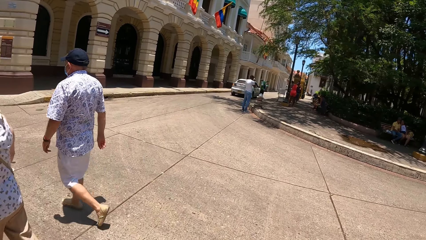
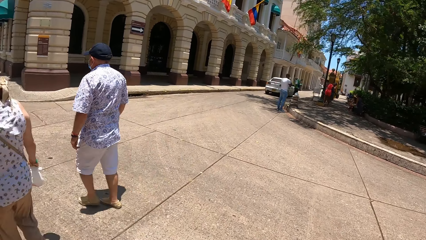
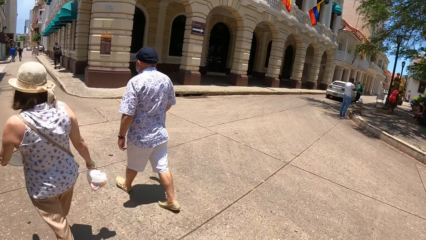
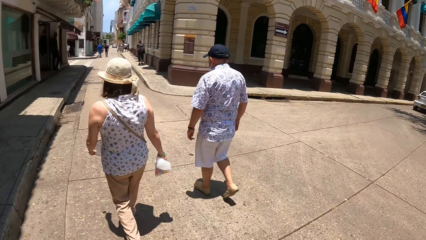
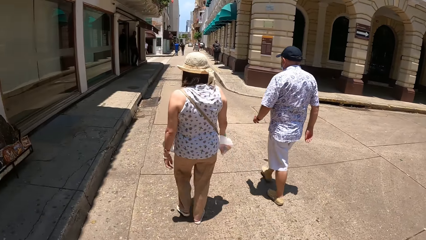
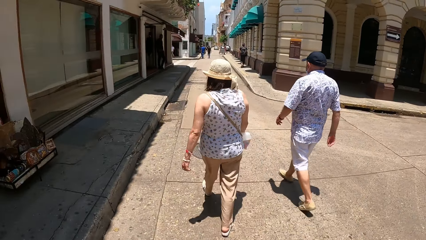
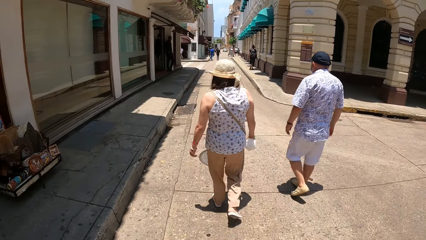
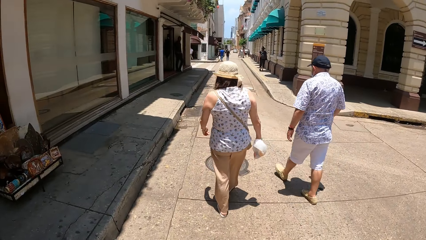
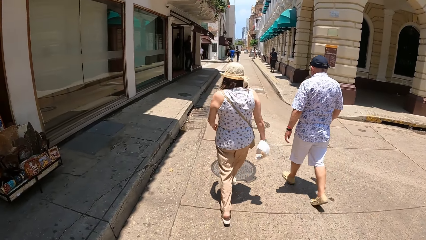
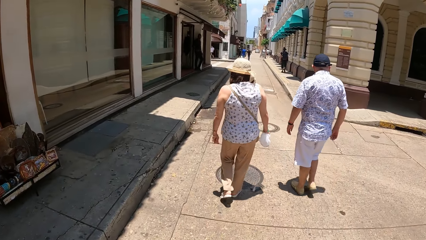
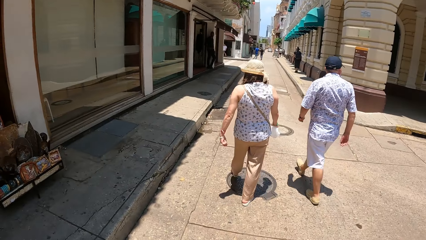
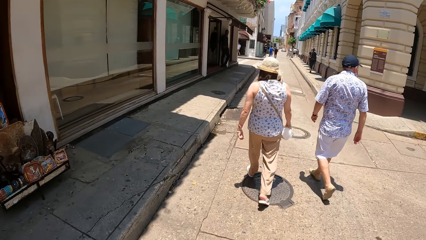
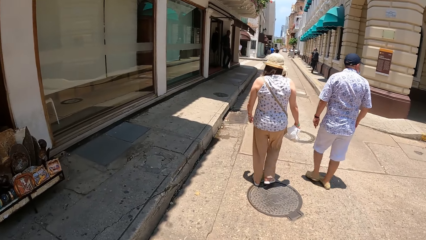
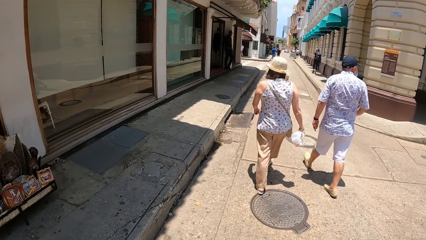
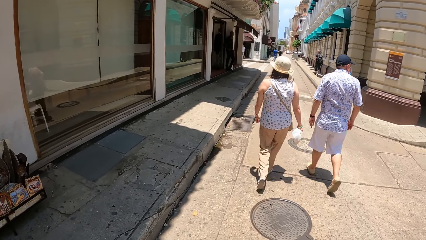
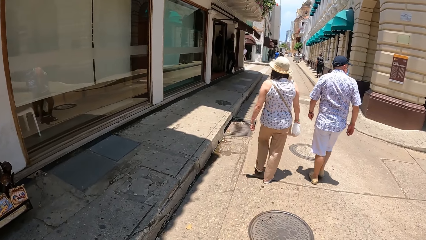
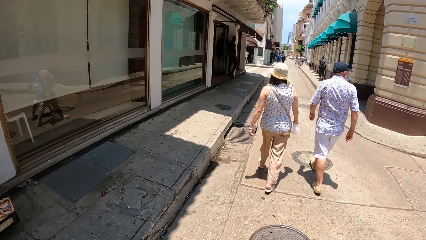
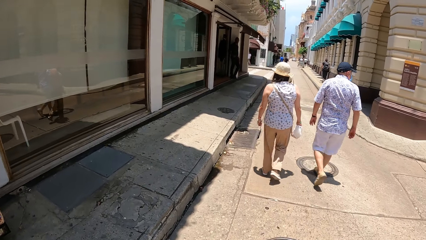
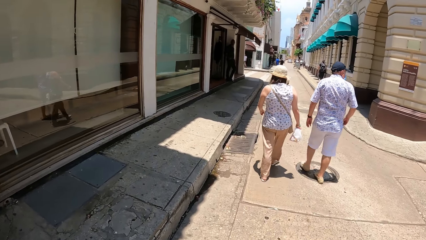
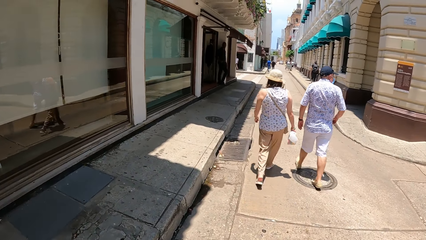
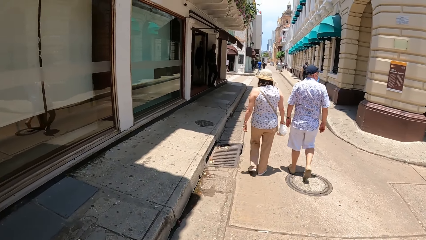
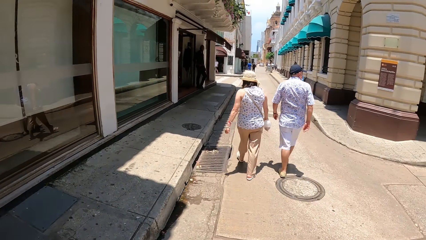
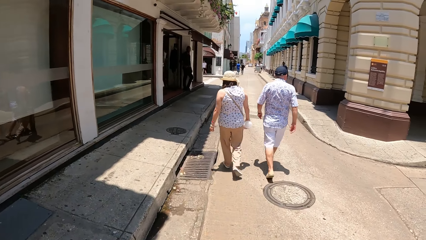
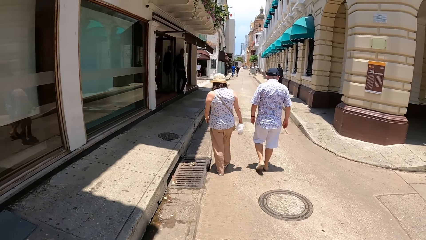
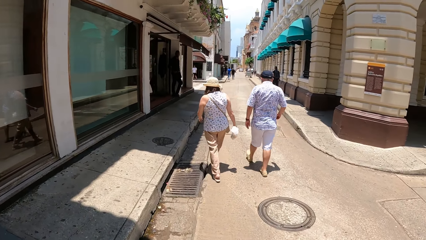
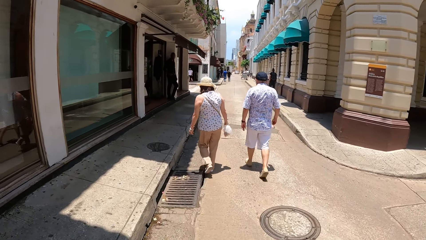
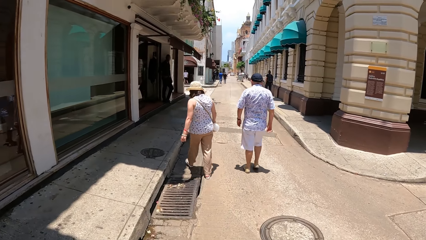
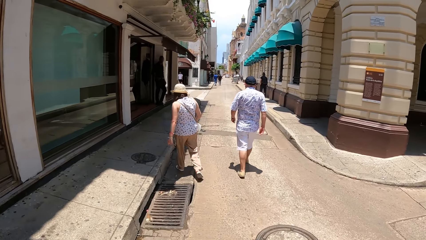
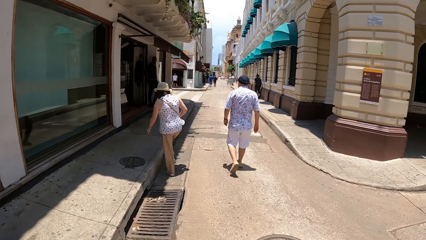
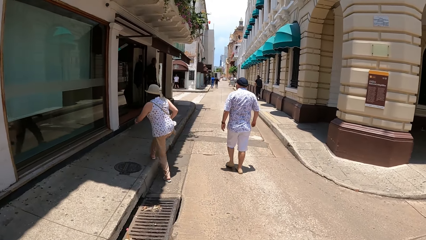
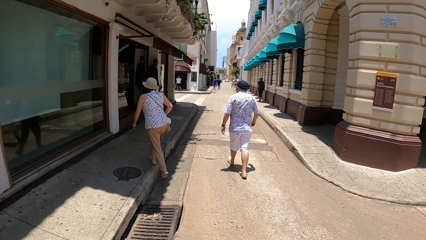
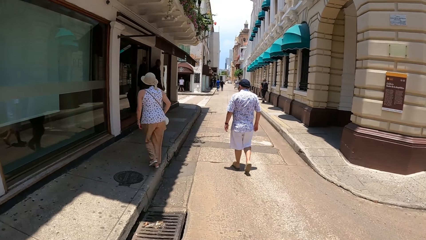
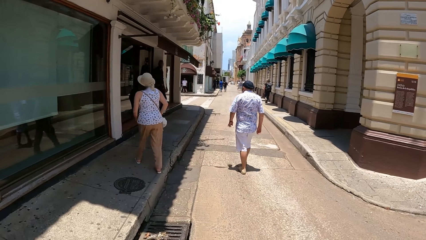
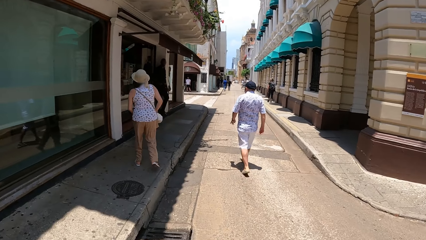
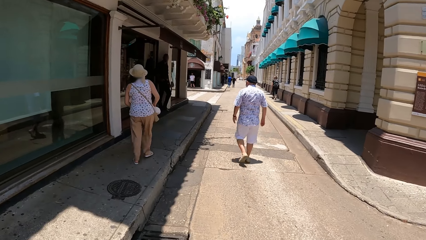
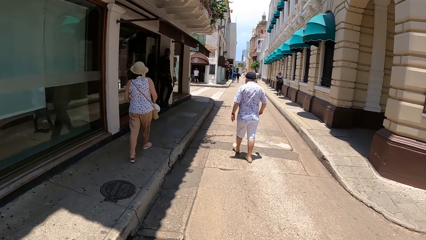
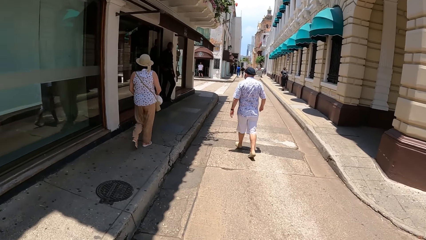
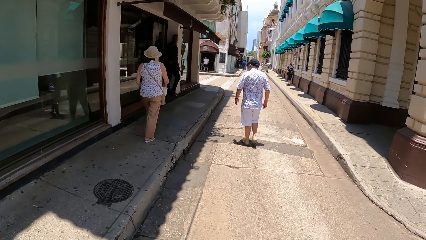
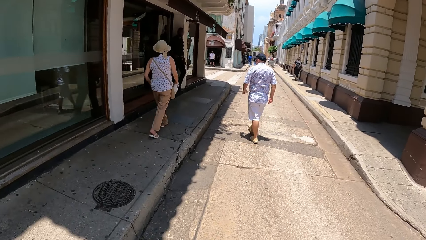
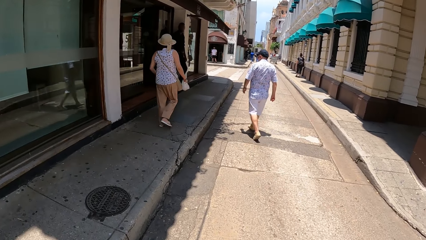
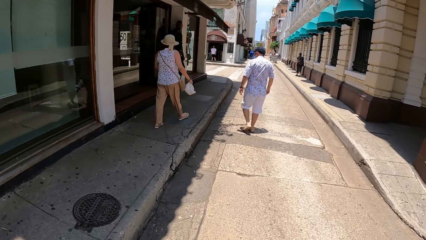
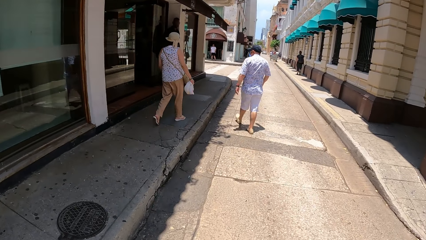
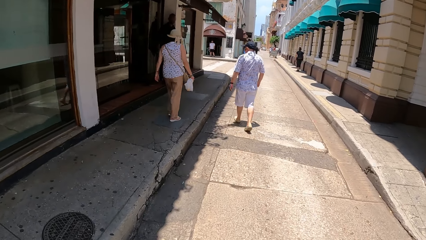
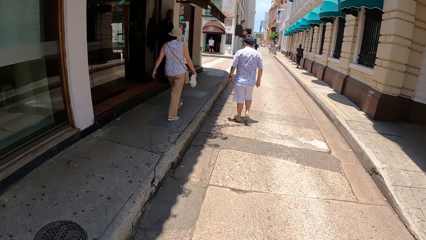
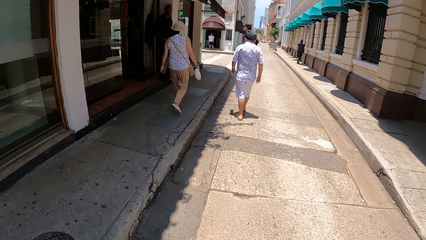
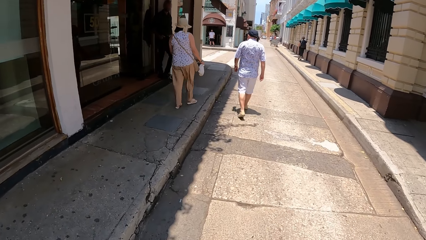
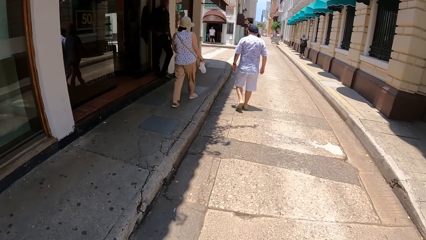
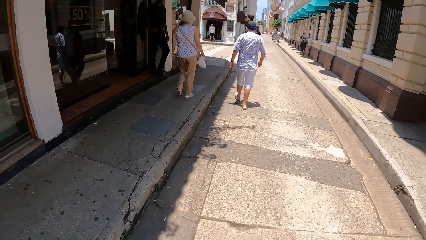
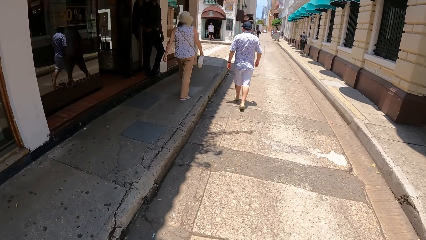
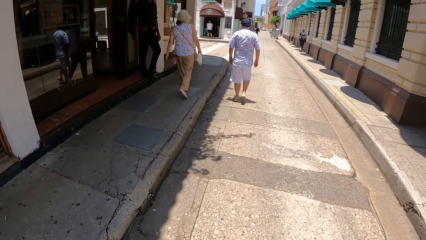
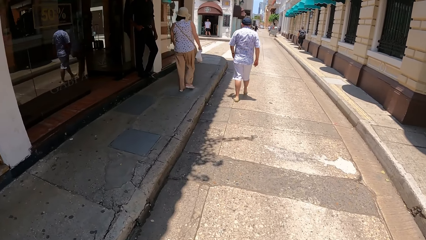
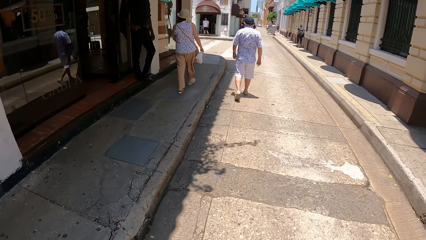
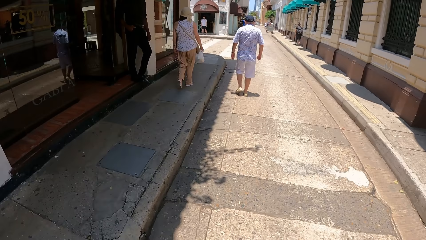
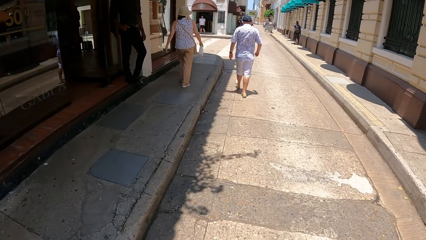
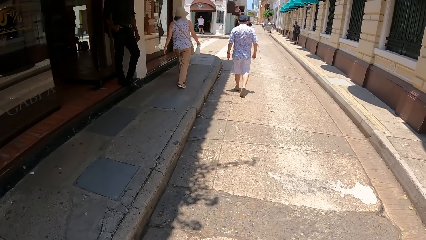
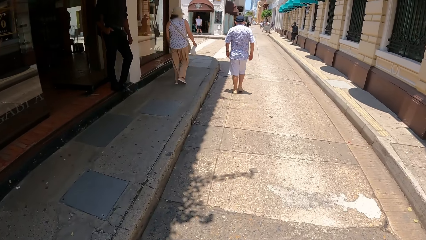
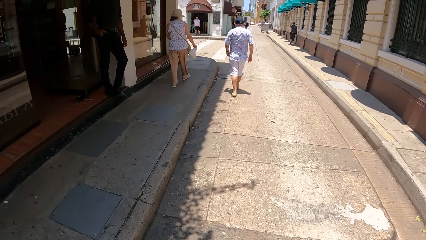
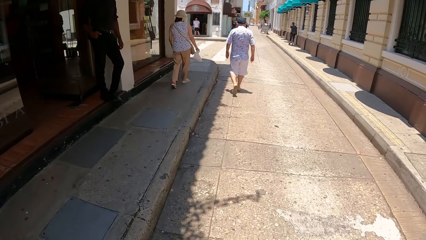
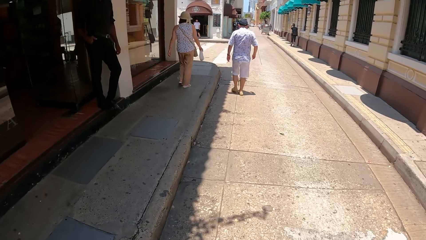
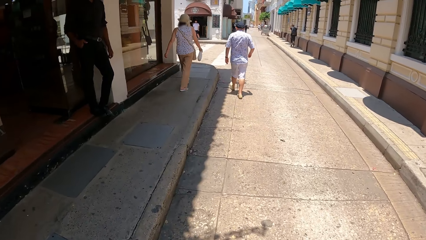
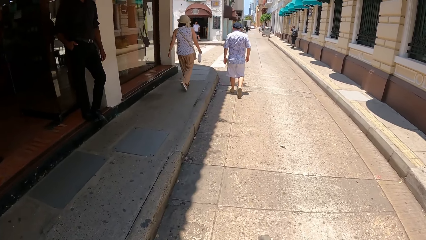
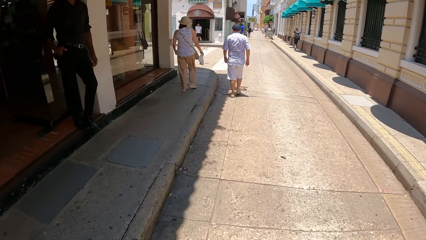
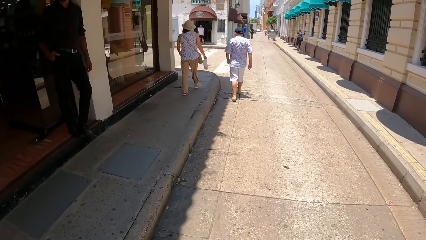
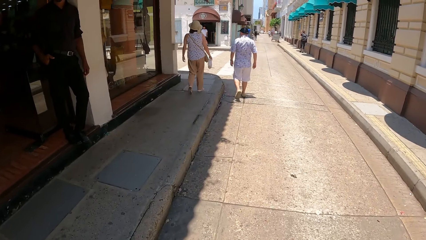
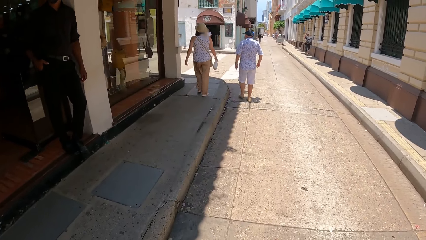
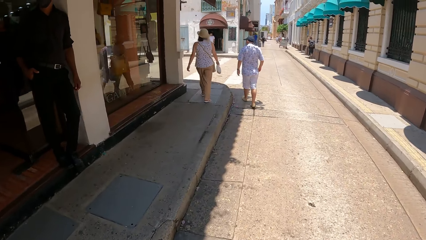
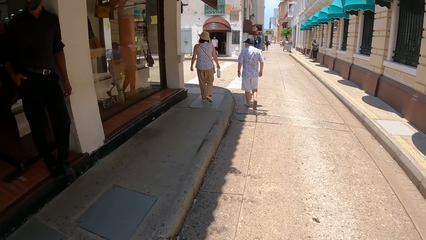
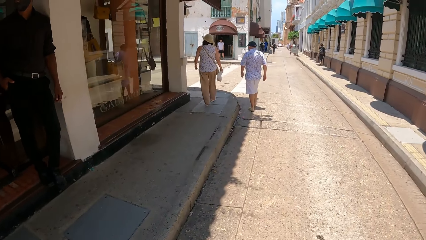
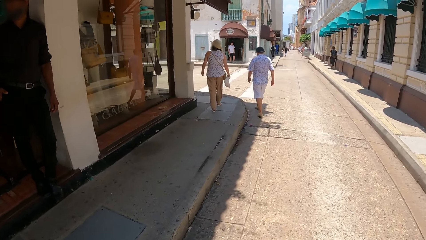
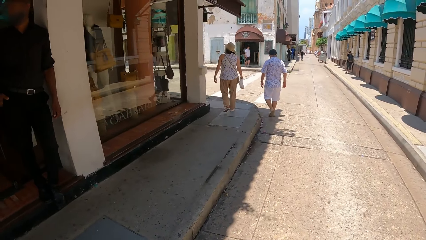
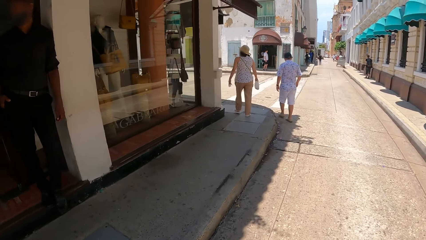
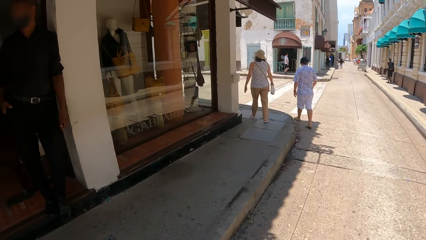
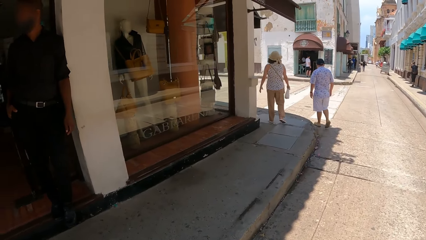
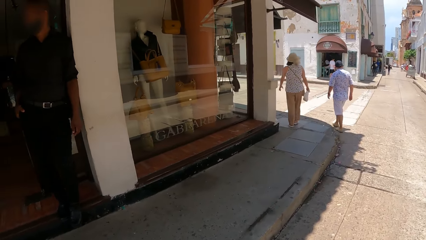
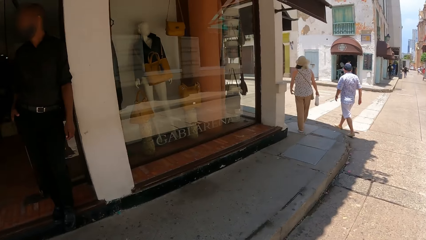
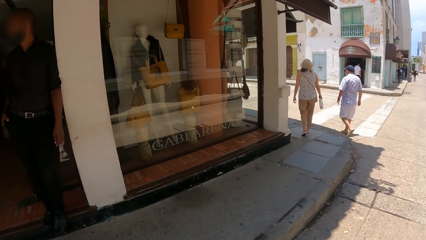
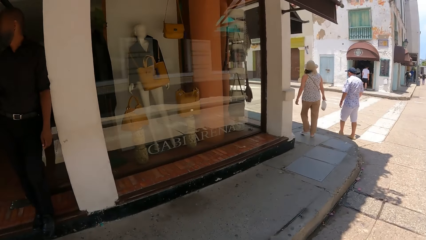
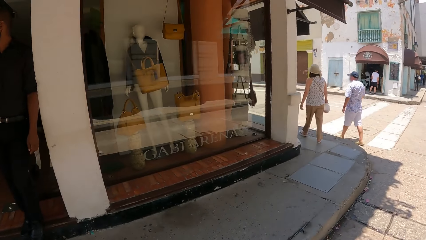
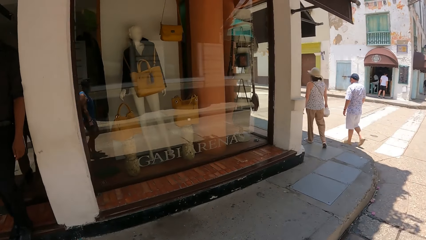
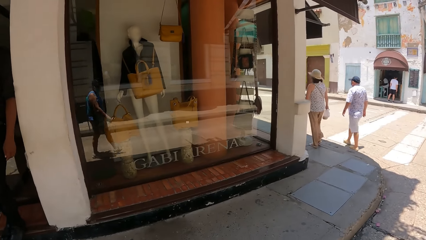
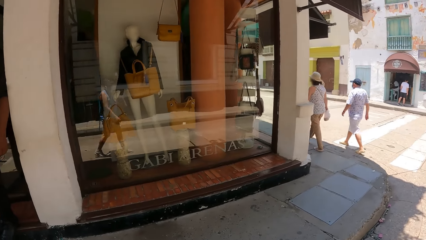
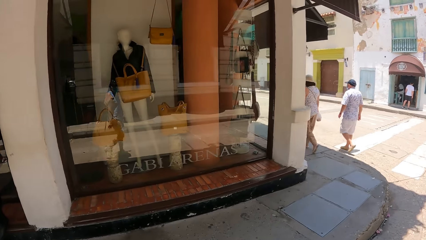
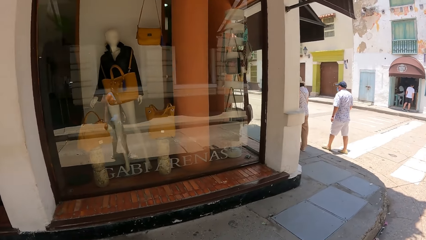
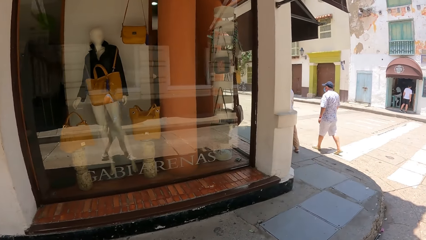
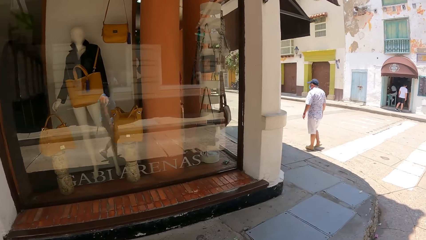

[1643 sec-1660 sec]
The camera wearer looks left. They look forward. They look left.
